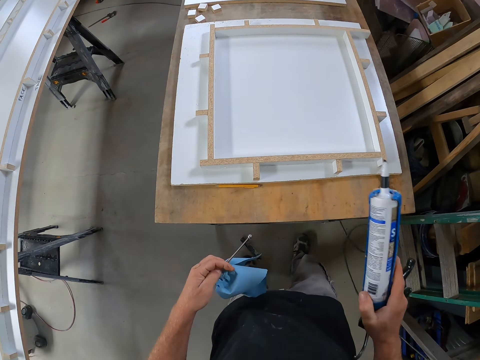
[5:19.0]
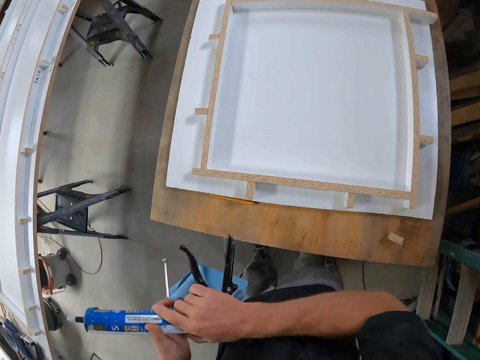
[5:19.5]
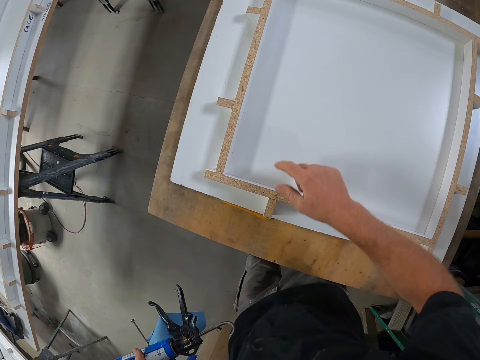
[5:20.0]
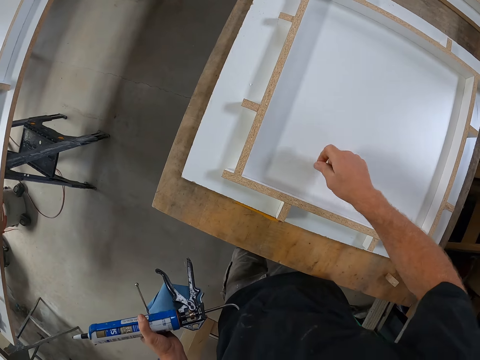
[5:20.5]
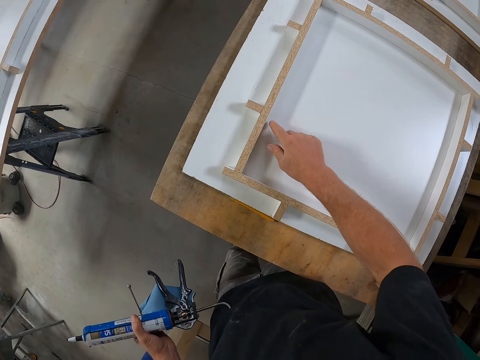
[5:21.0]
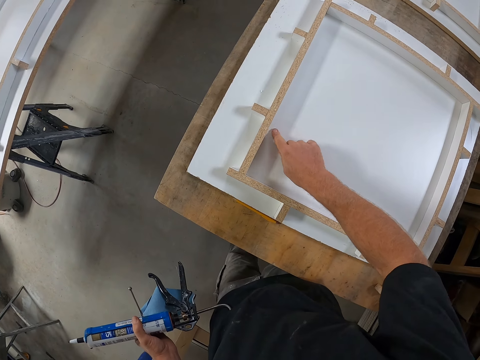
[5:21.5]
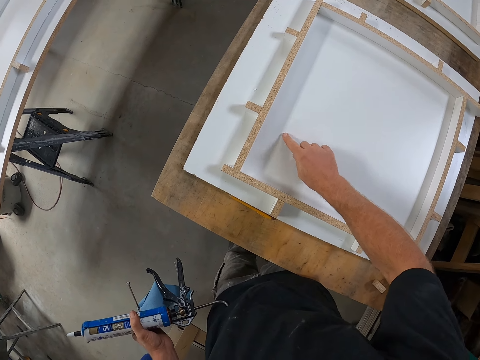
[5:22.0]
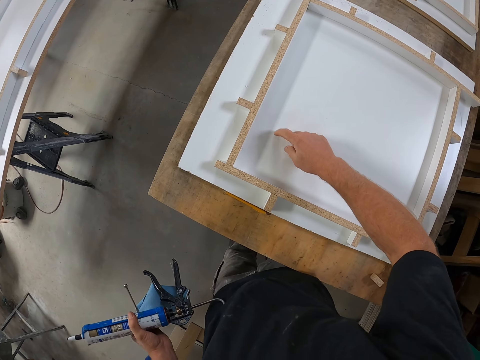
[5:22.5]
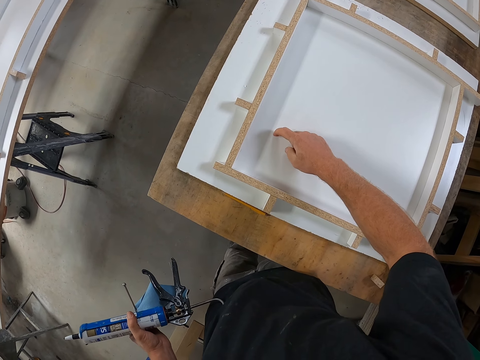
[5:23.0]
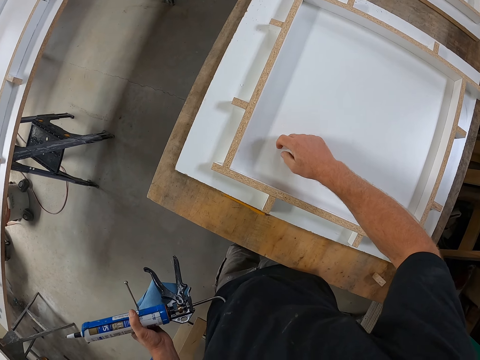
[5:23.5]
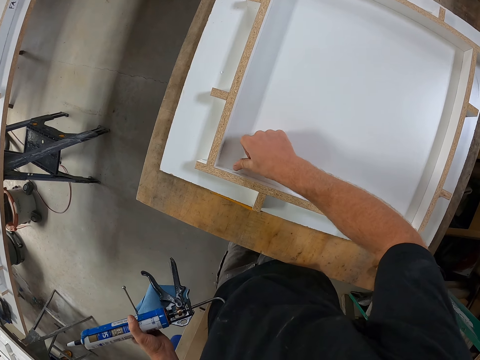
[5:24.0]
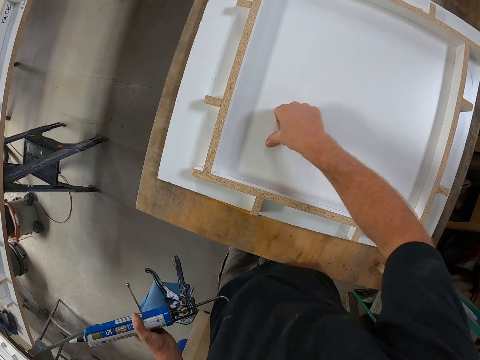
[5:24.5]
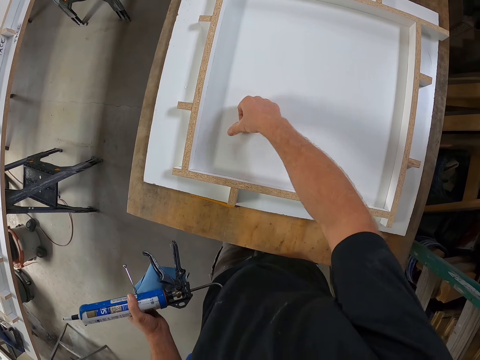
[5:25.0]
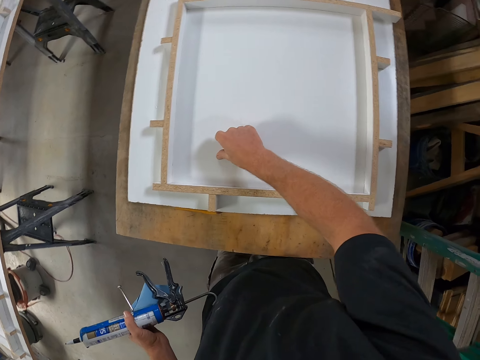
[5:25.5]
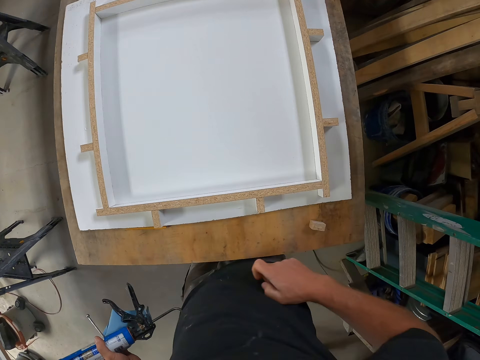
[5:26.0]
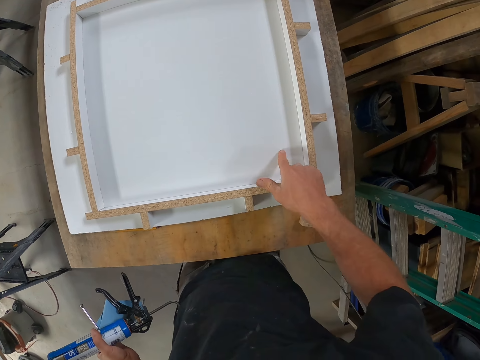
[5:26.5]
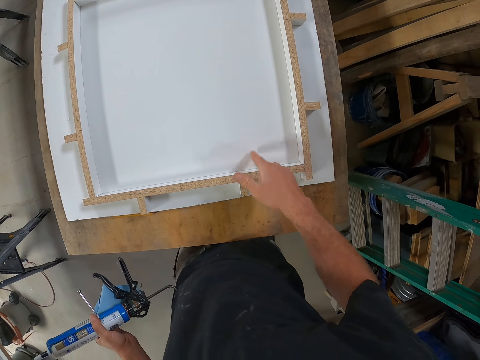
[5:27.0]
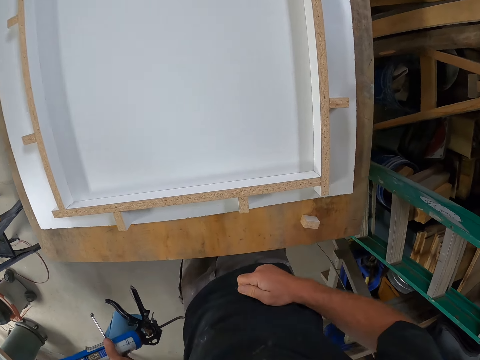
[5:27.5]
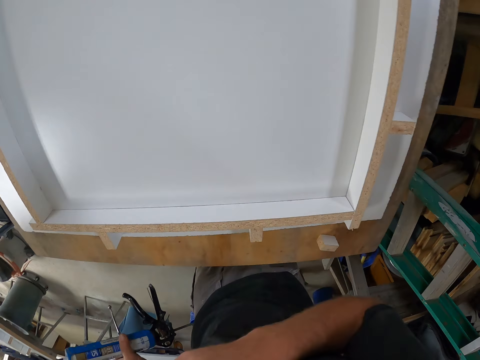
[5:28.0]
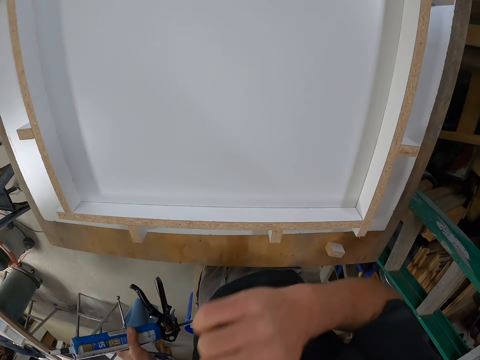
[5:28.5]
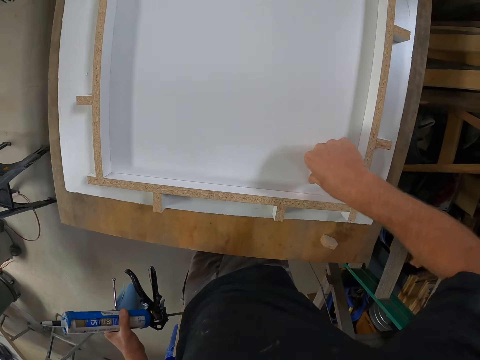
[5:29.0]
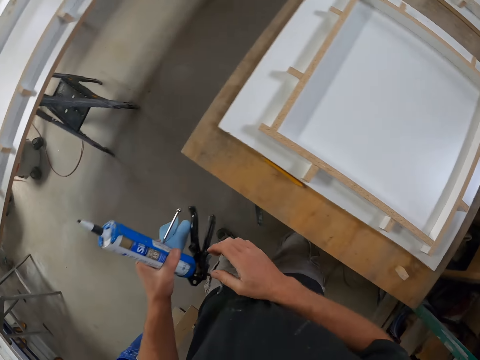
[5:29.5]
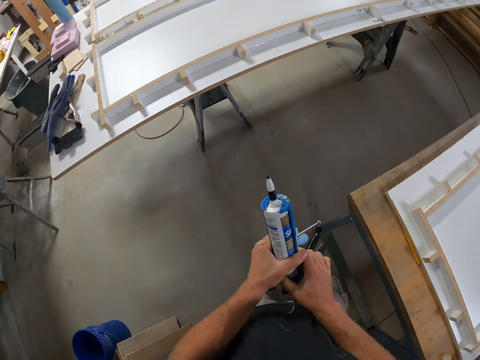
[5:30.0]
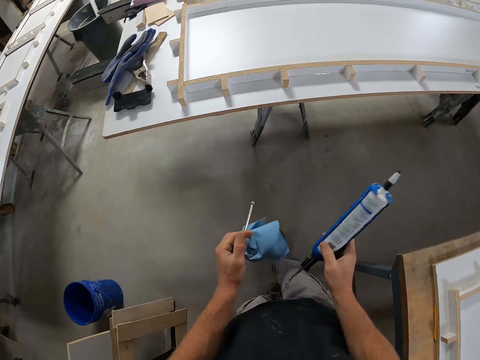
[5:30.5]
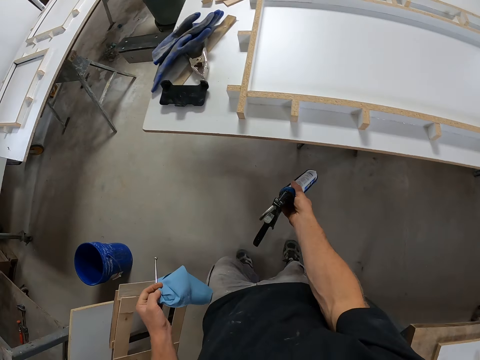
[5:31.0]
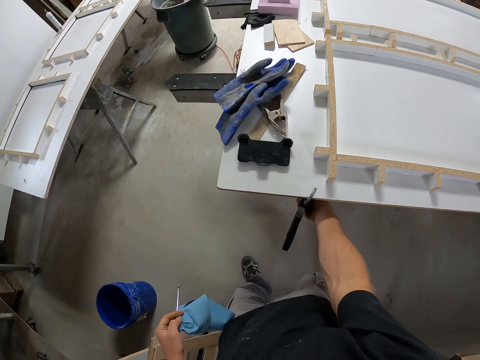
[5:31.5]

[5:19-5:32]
The camera wearer touches the board with his hand. He walks around the workshop. He hangs a glue gun on the plywood.

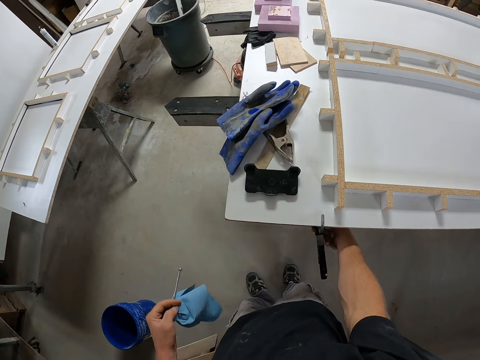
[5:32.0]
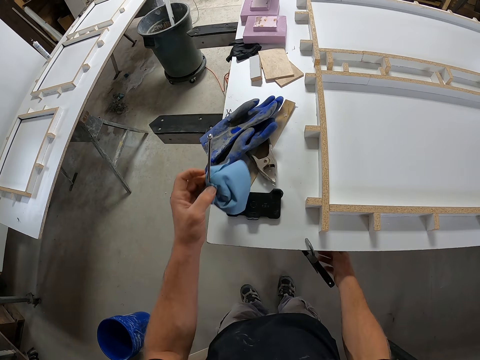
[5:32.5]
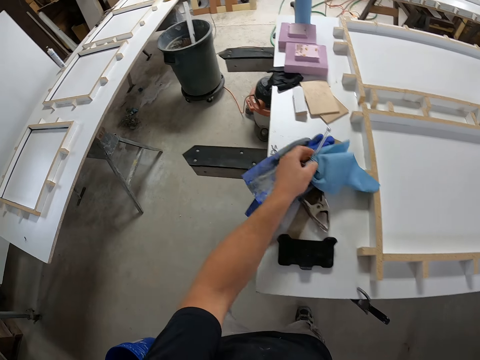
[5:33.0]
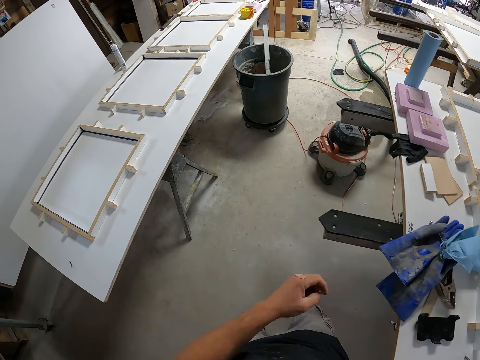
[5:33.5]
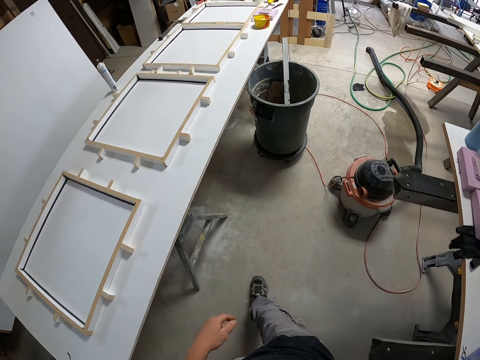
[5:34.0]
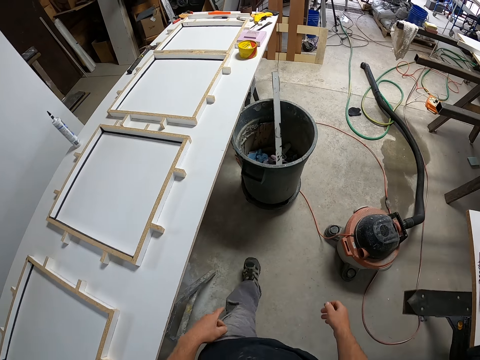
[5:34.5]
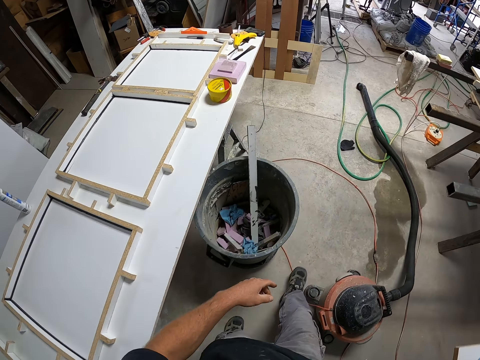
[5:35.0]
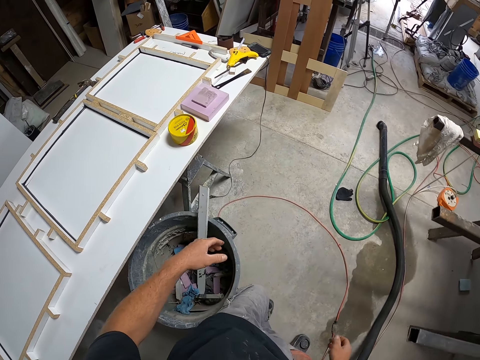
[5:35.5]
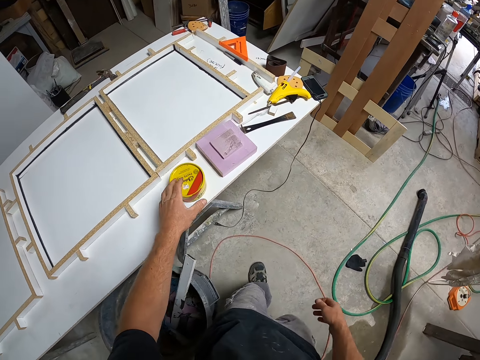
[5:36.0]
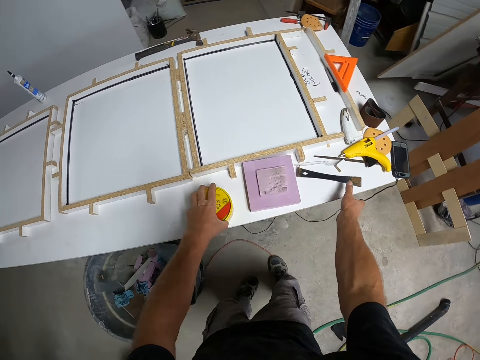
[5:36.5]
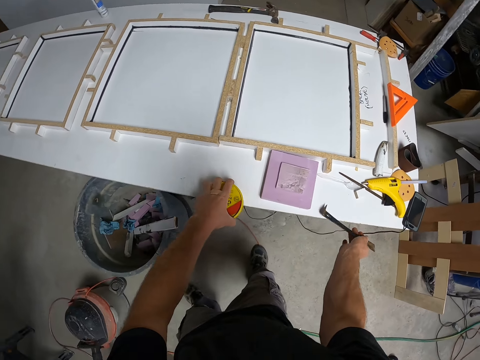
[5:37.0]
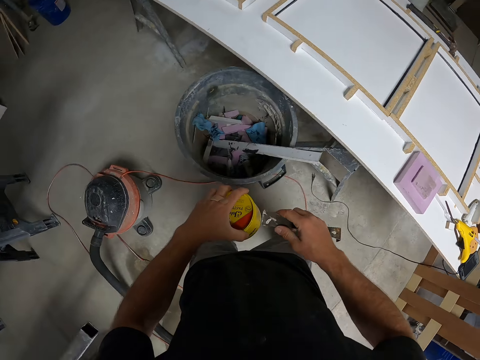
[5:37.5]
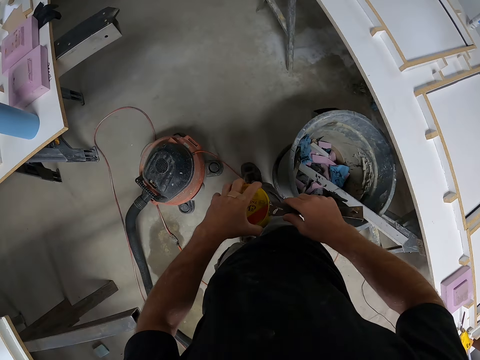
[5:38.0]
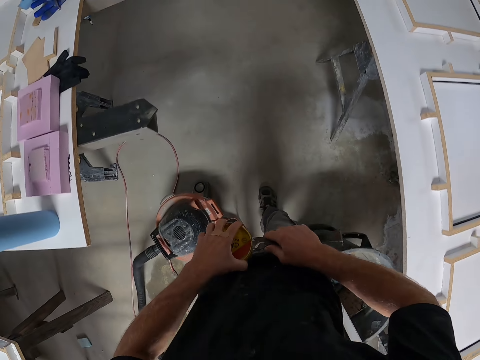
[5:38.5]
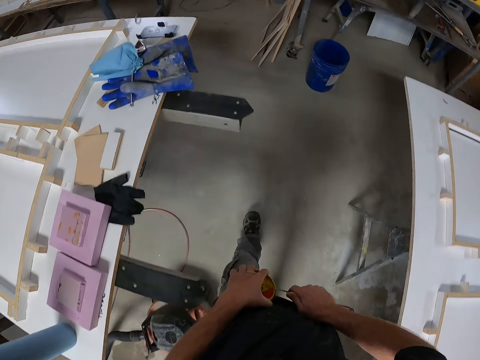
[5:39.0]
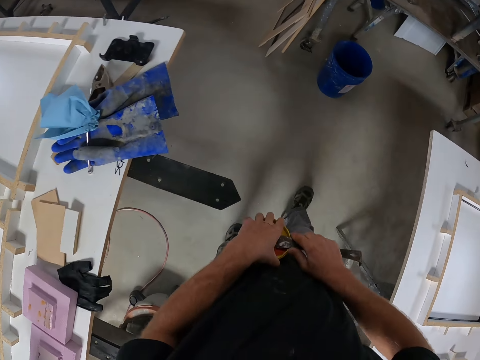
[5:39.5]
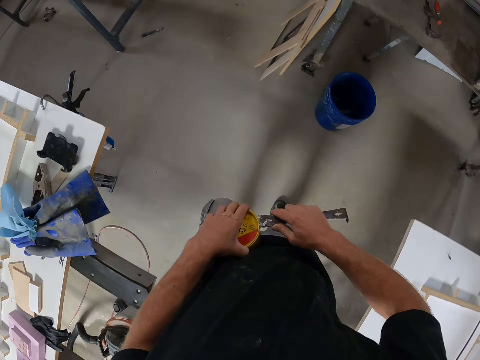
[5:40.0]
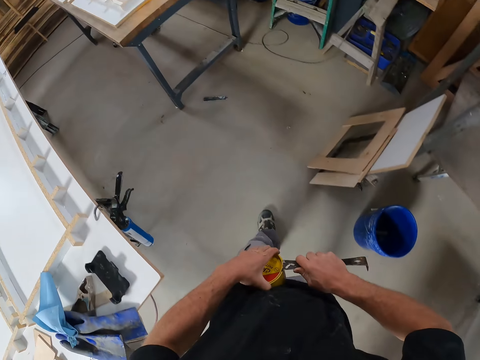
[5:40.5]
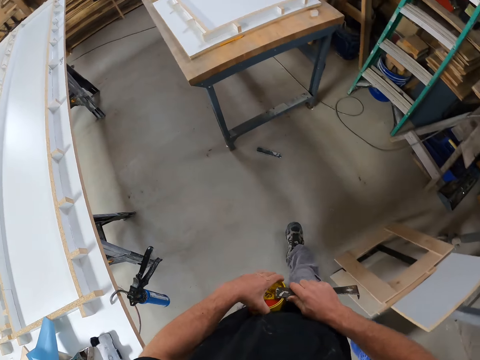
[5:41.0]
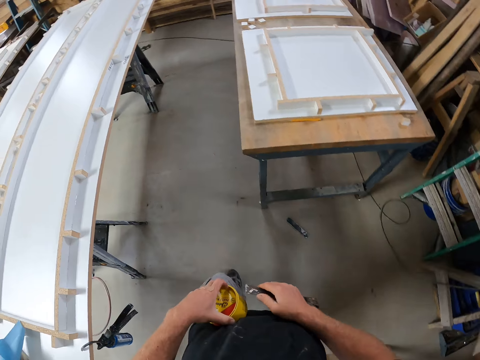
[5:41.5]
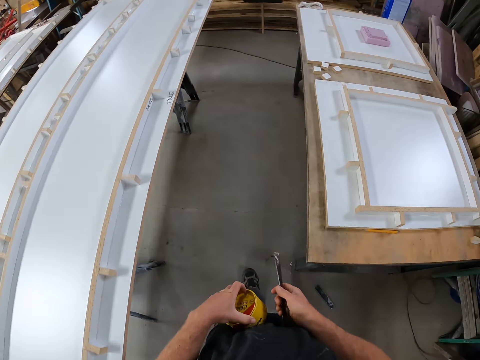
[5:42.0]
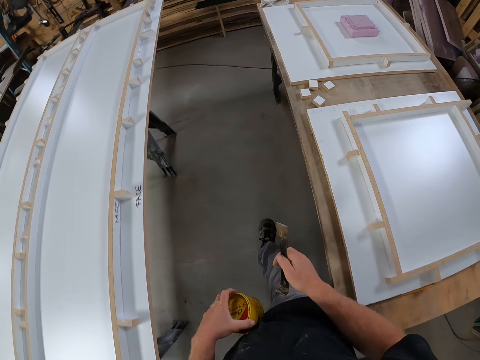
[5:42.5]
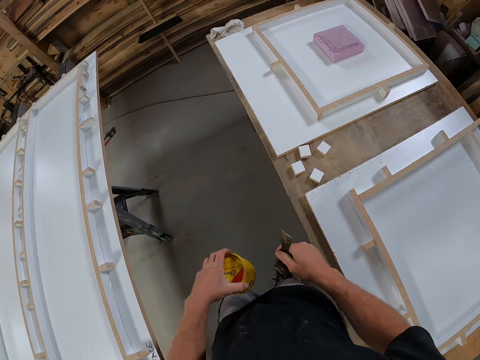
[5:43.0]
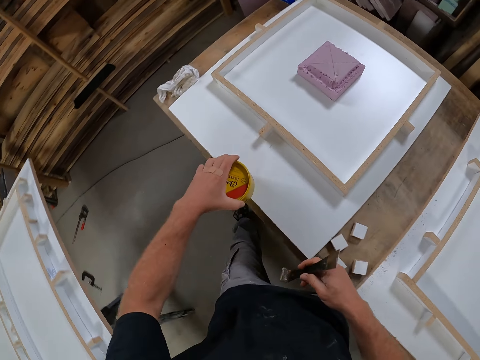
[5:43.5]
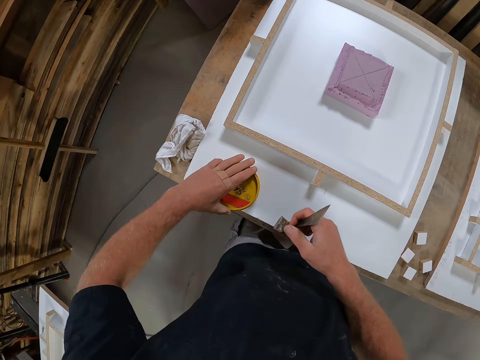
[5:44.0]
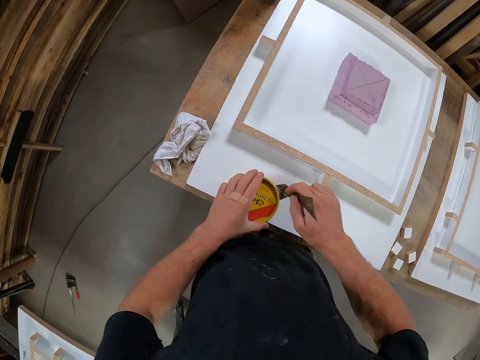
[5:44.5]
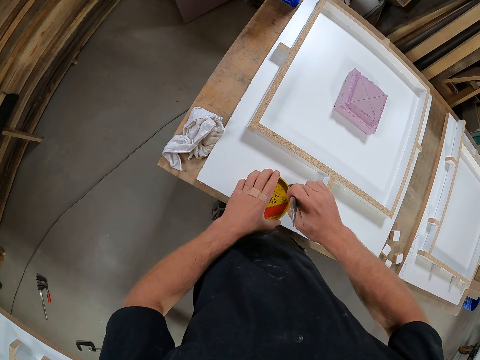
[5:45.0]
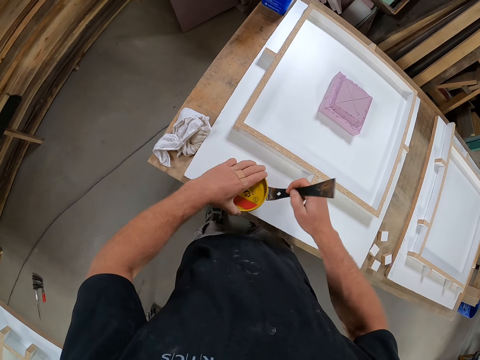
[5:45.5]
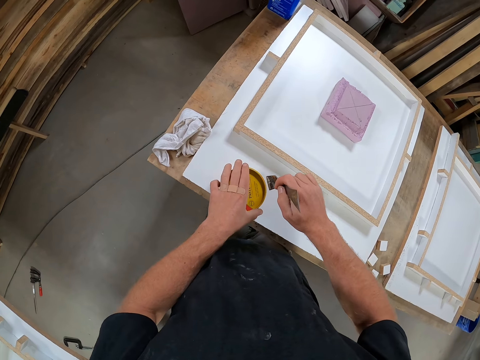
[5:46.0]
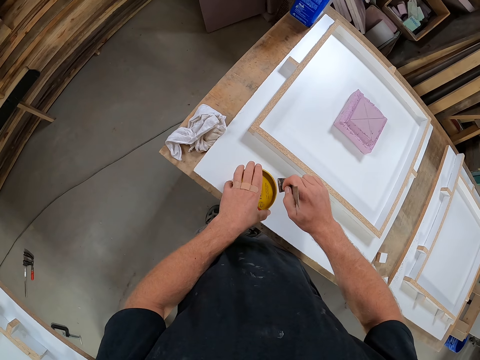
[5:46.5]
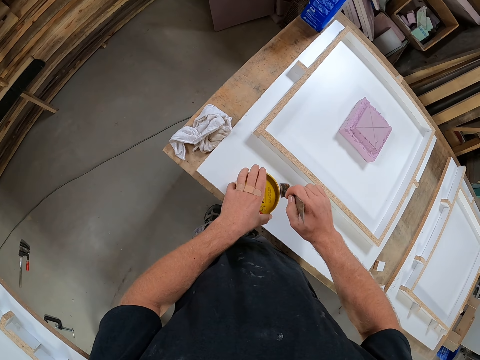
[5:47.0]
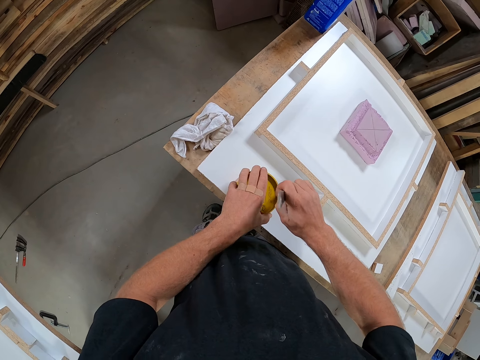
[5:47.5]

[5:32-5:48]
The camera wearer drops the nail and the napkin on the board. They walk around the workshop. They pick up a container or paste wax and a file or glue scraper on another board. They walk around the workshop. They open the container with the file. They drop the container on the board. They try to open the paste wax using the glue scraper.
